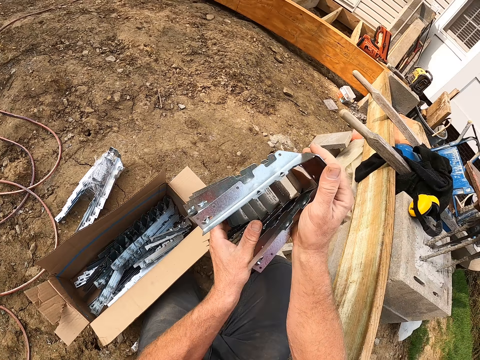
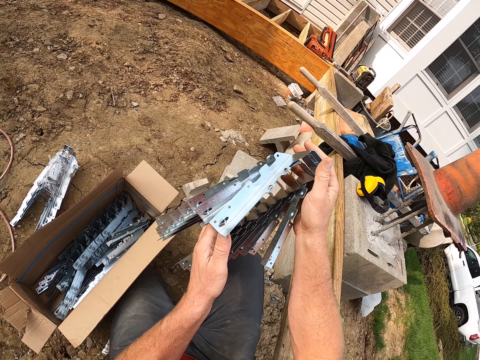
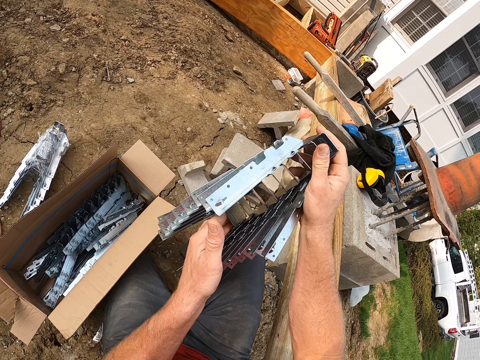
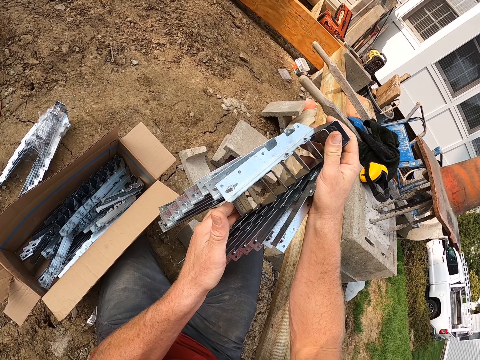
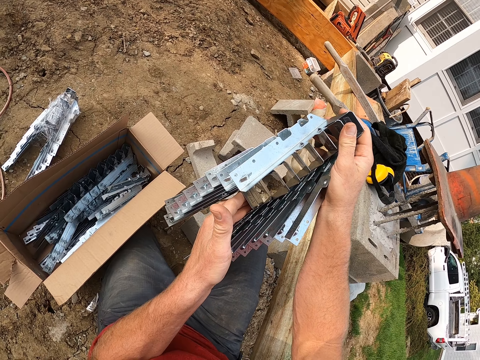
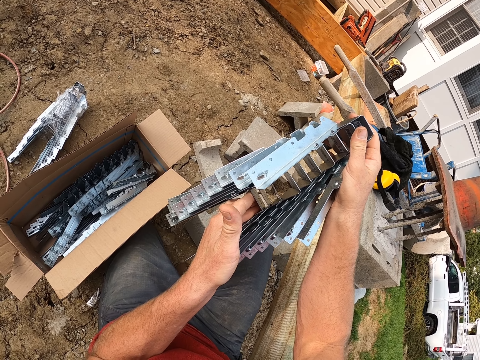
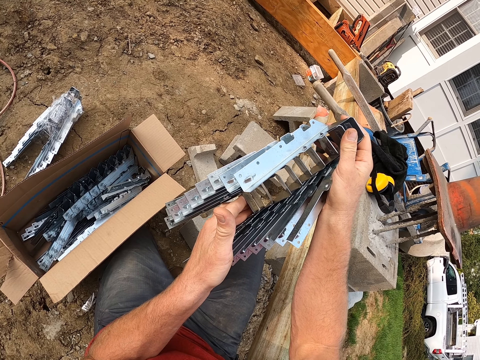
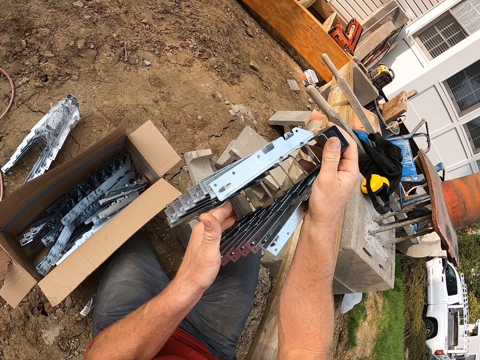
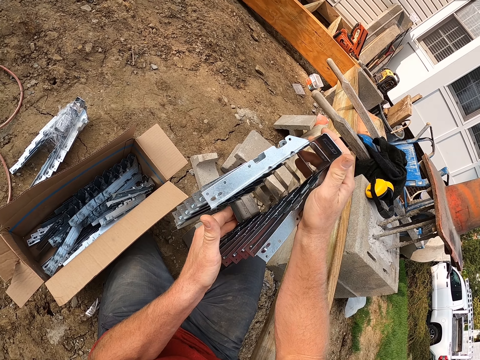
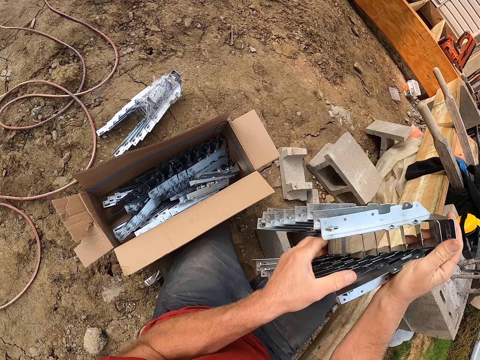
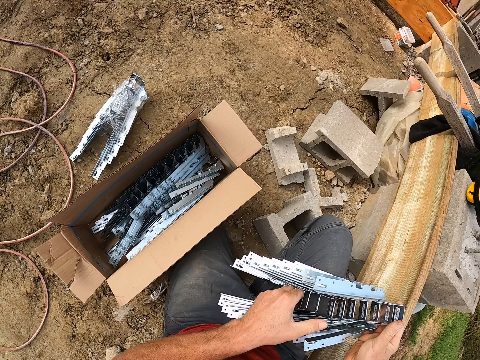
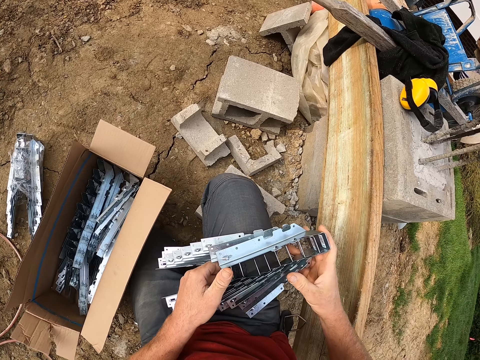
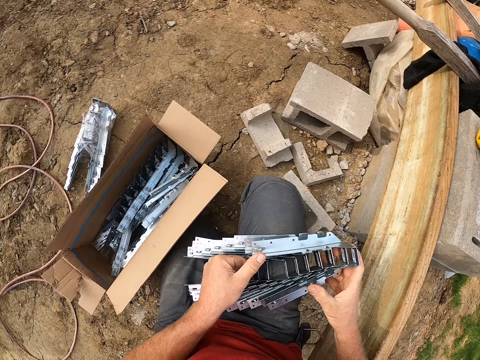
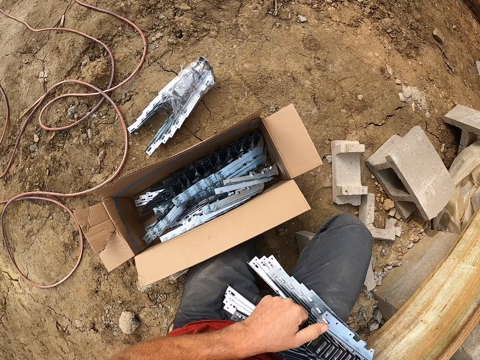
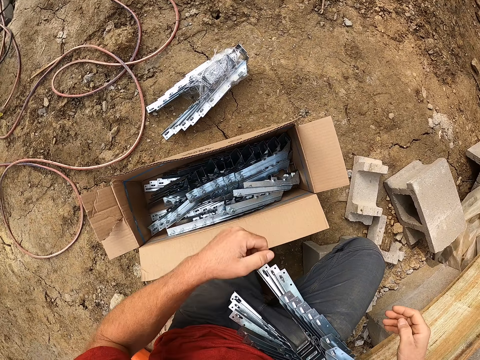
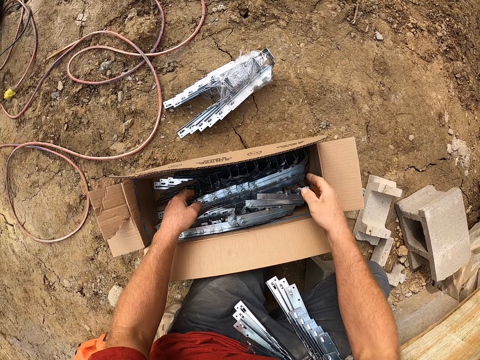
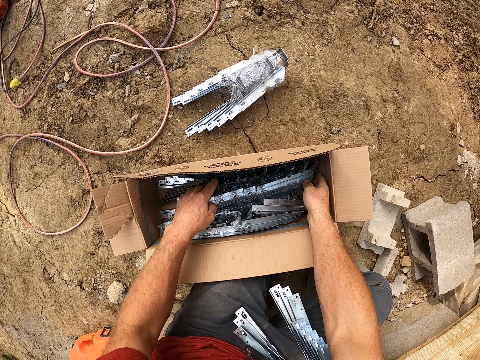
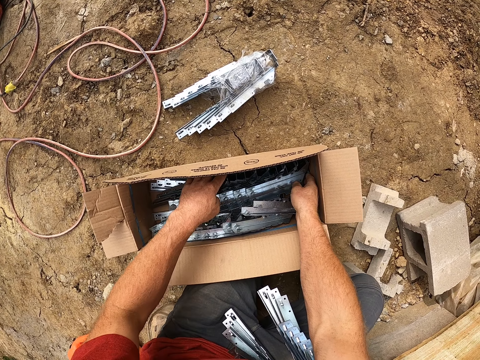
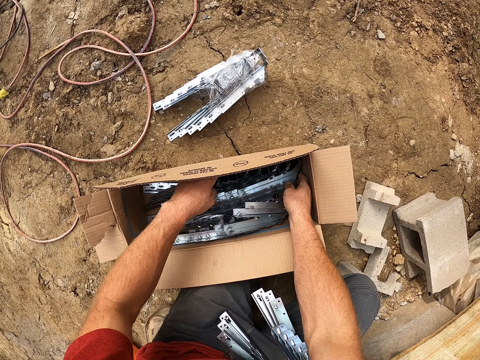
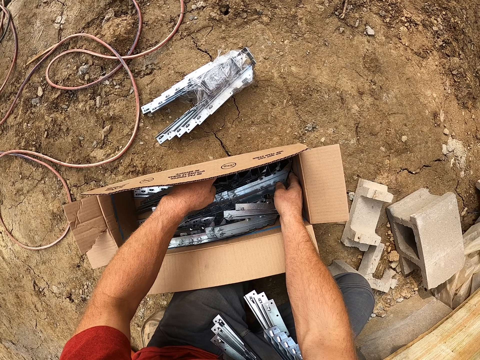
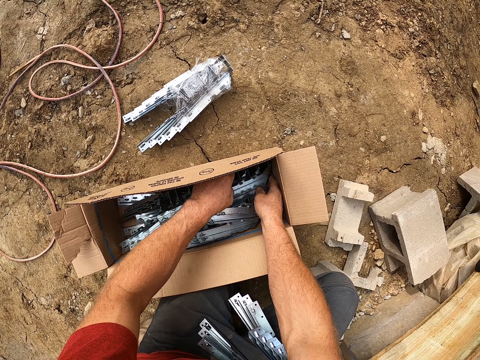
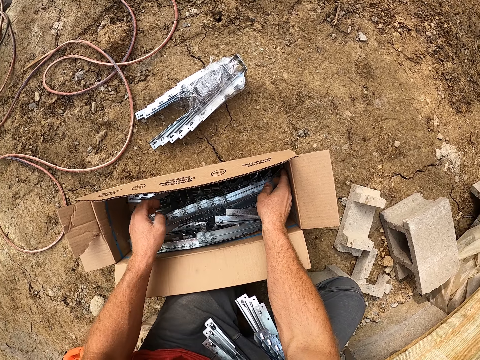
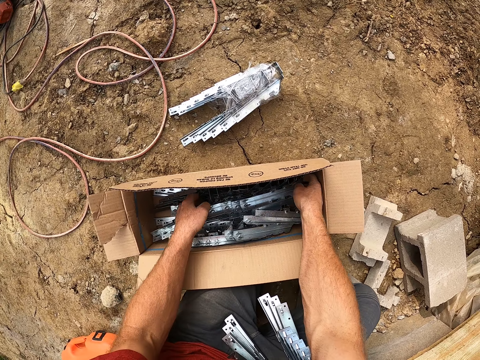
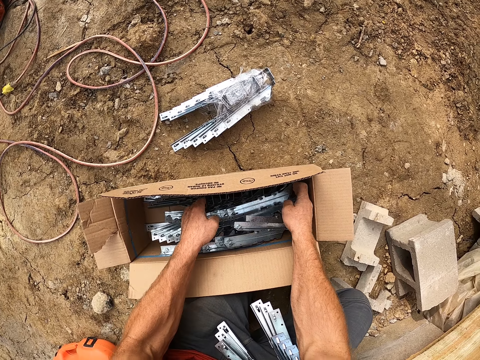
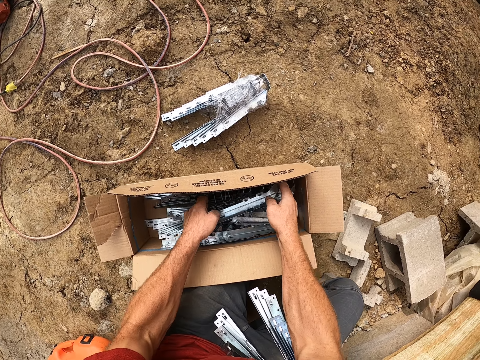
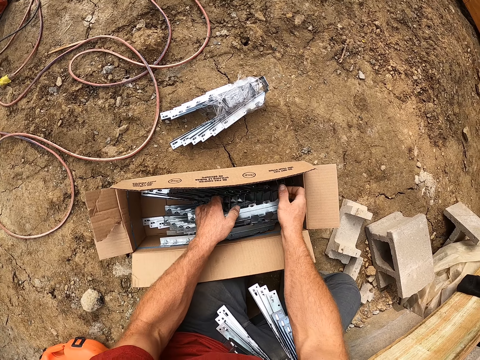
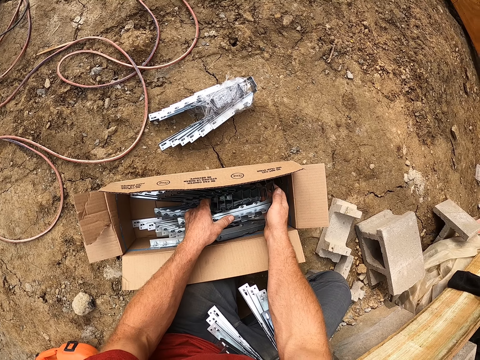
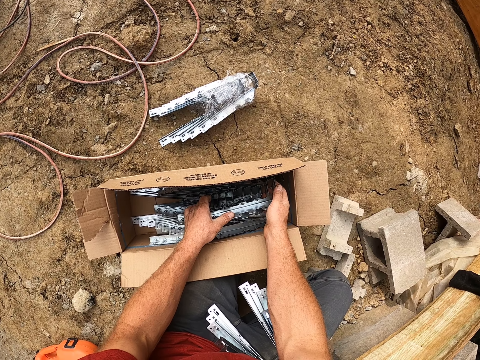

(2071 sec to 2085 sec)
The camera wearer puts the square tube connection joints on his lap. He picks the square tube connection joints from the carton.

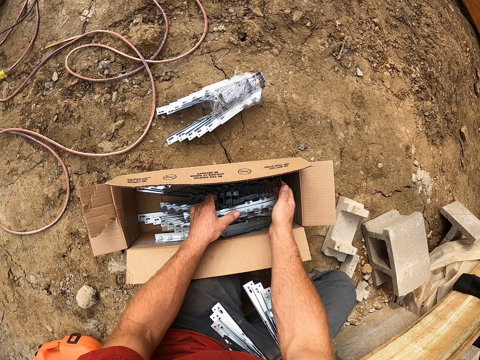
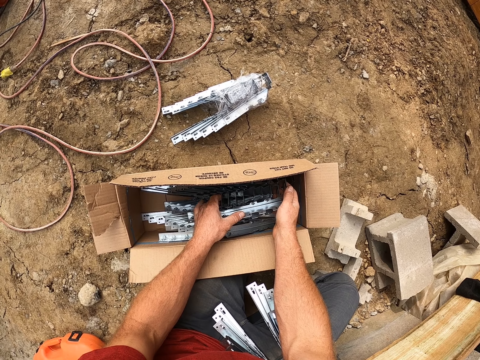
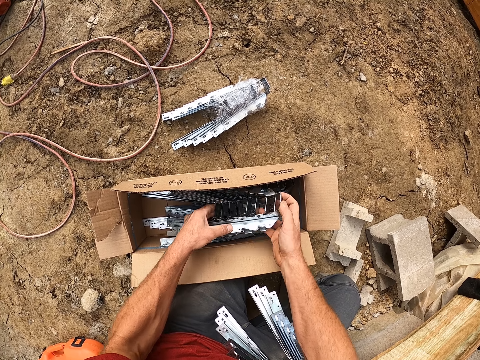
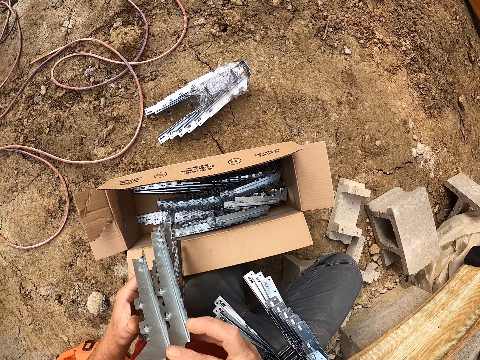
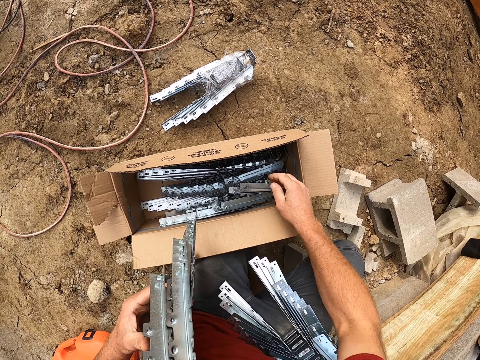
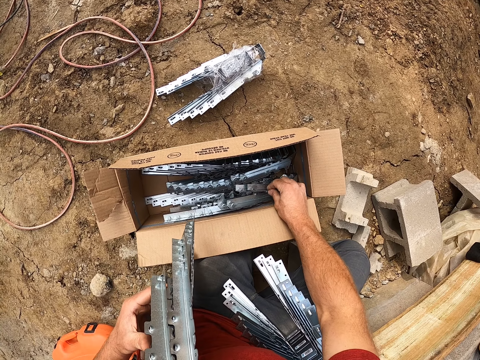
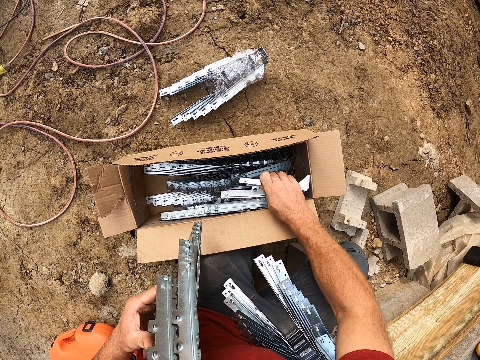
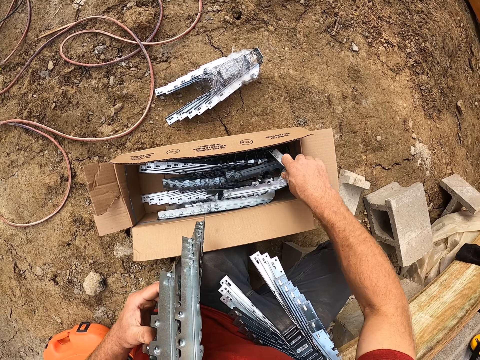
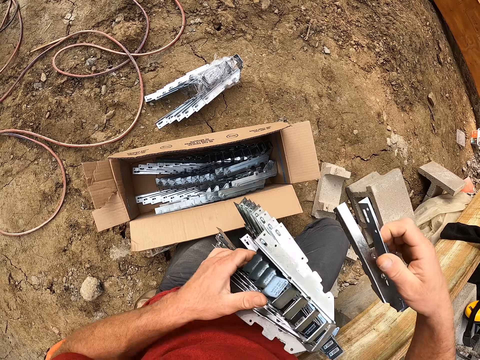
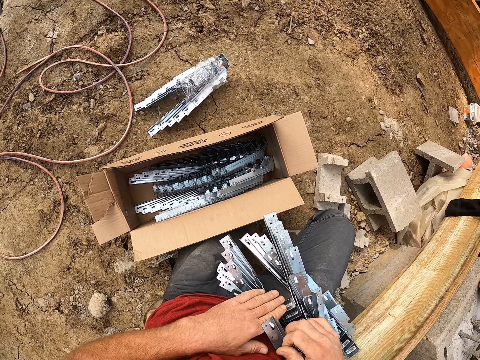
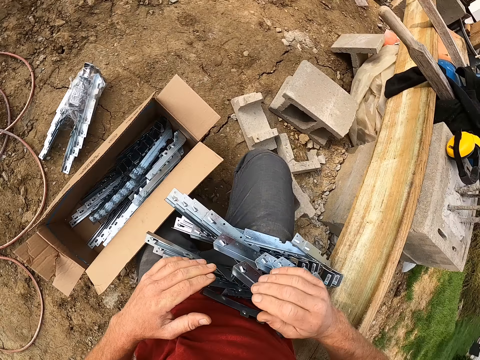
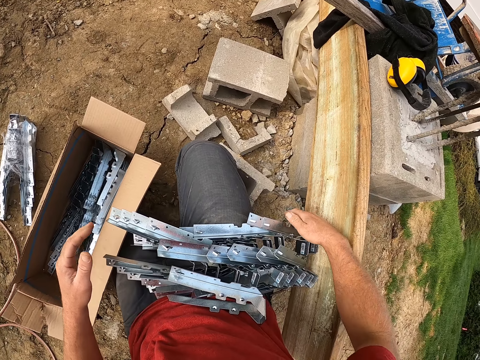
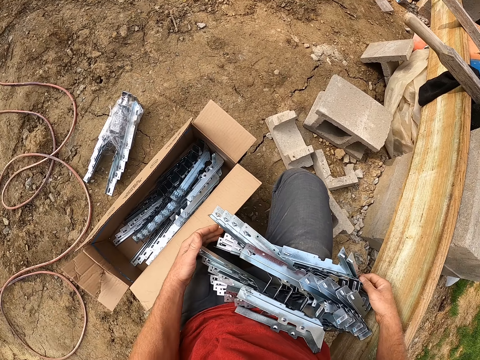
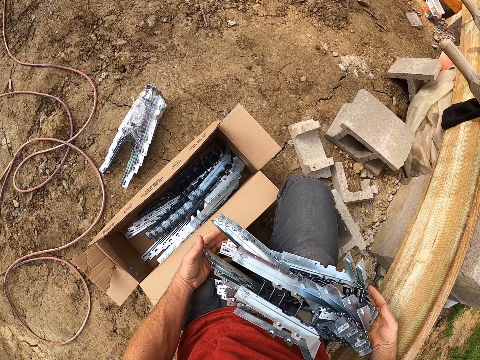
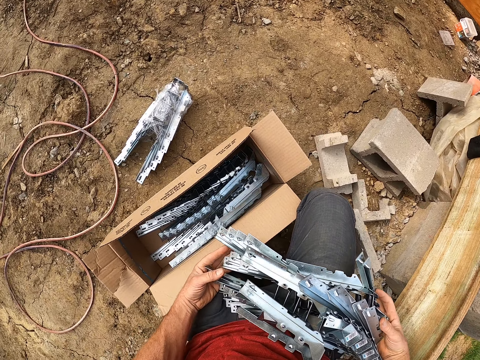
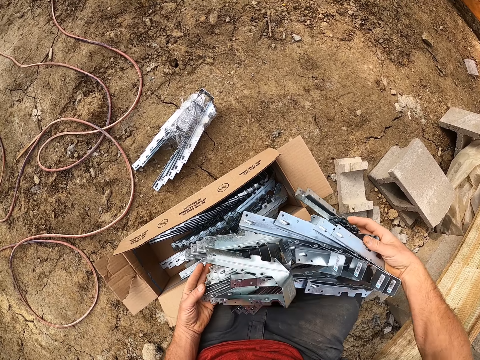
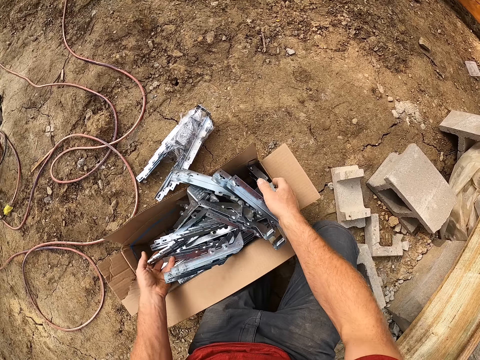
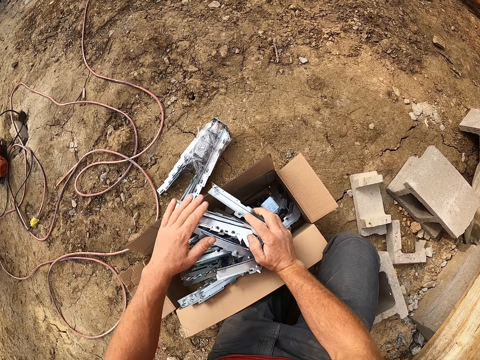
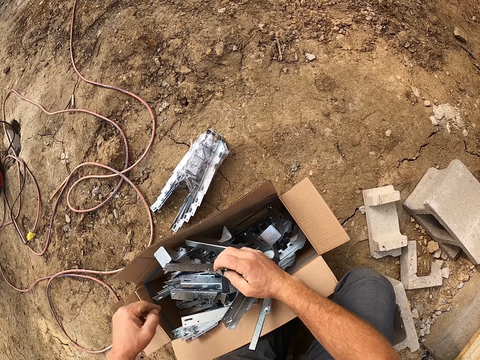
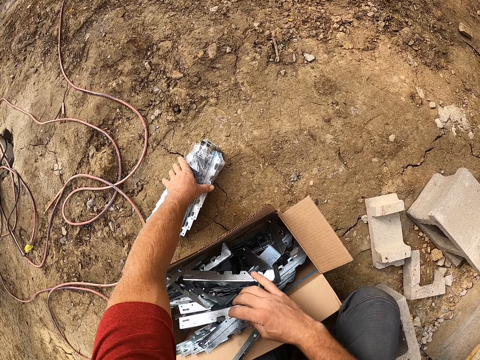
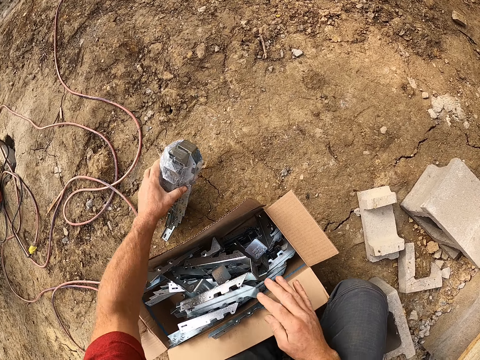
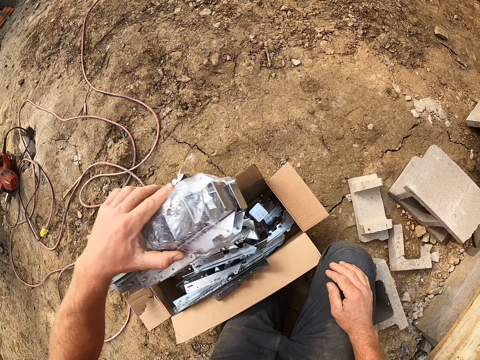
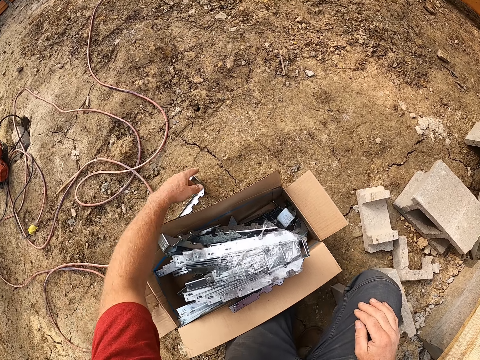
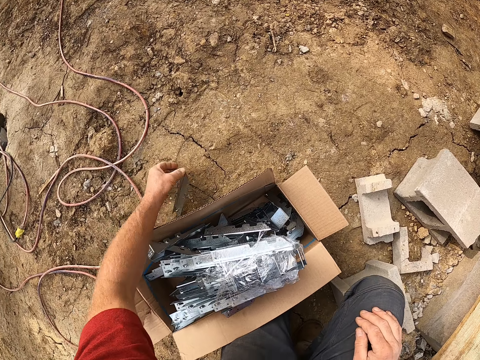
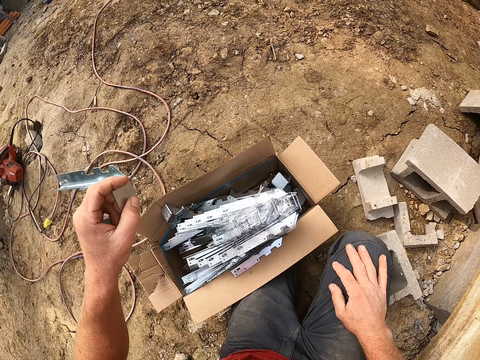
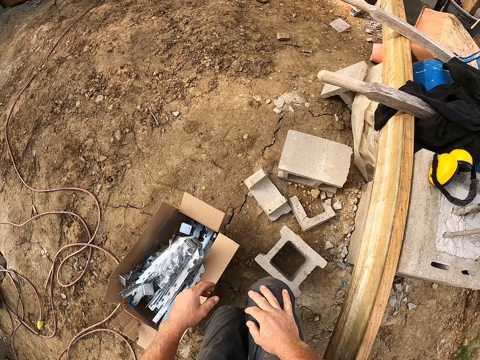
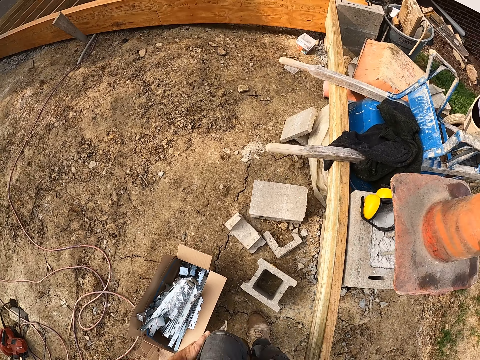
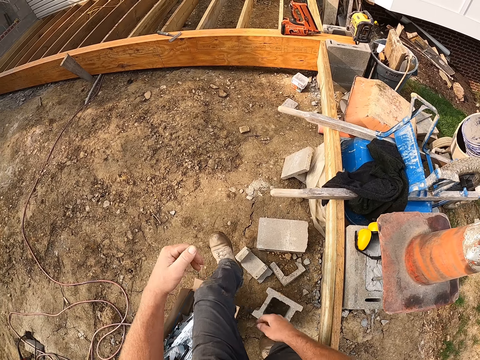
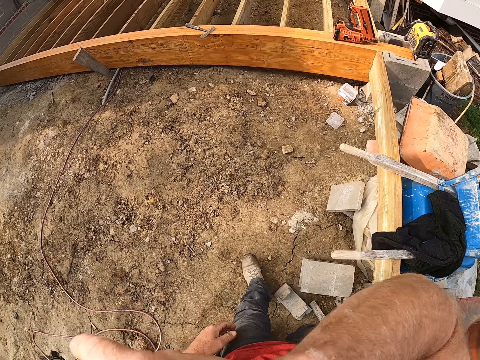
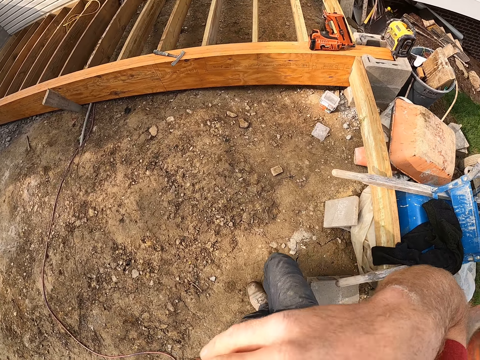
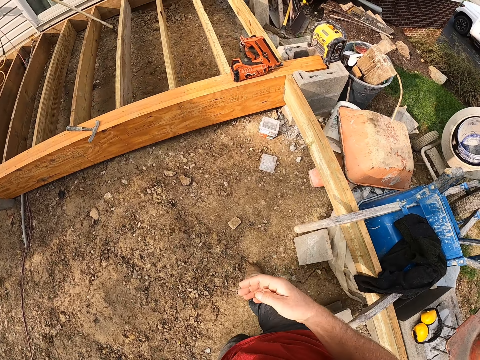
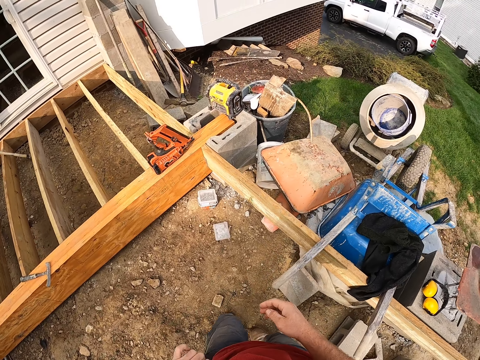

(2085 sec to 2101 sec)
The camera wearer picks the square tube connection joints or hooks. He puts the square tube connection joints on his lap. He drops the hooks on his lap in the carton. He picks up the pack of hooks from the ground. He drops the pack of hooks in the carton. He picks up a hook from the ground. He drops the hook in the carton. He walks around the construction area. He touches his face.
